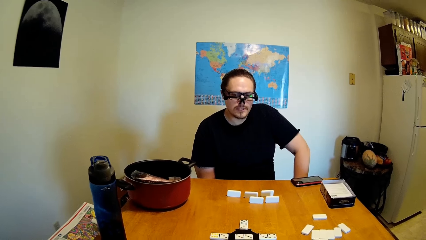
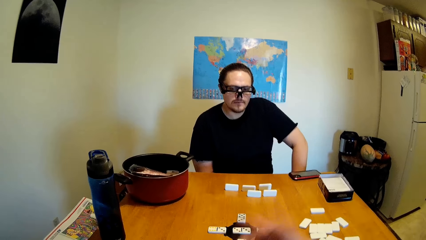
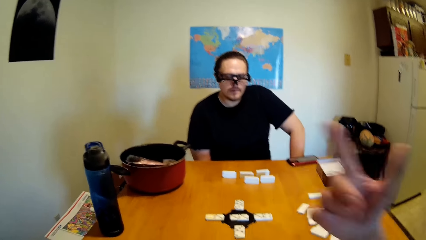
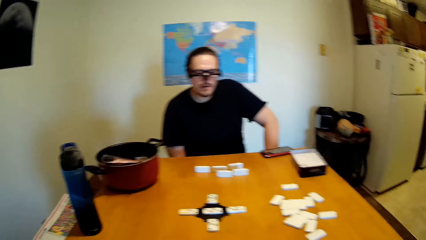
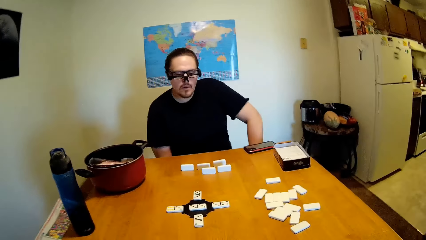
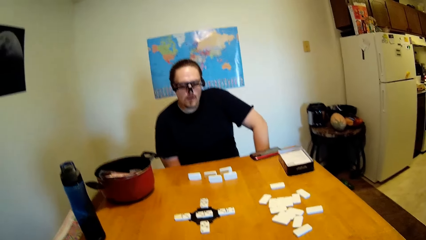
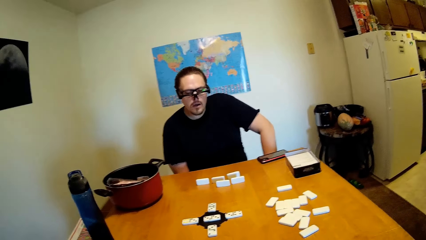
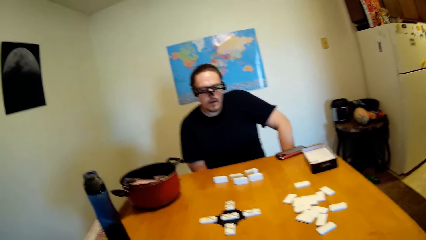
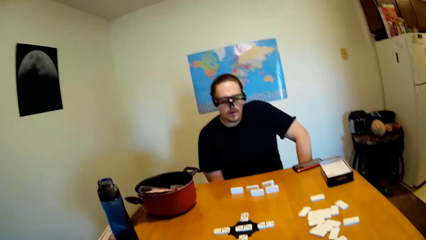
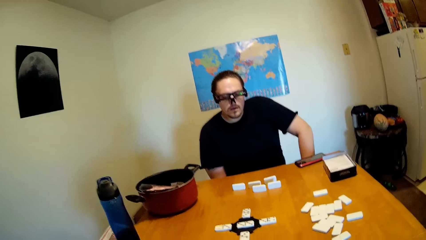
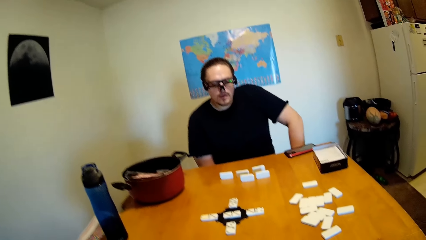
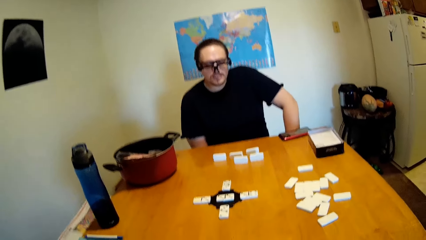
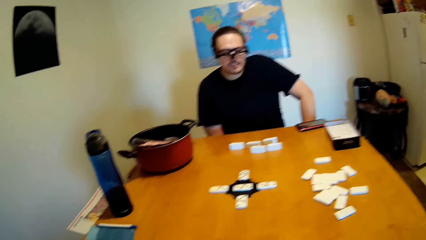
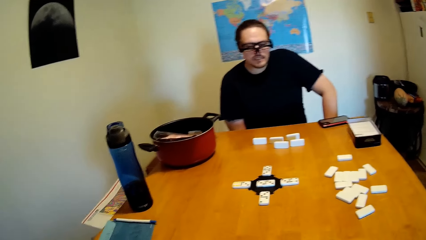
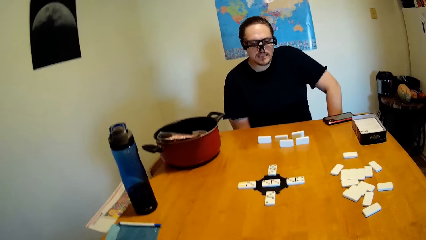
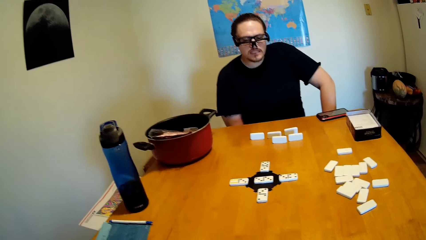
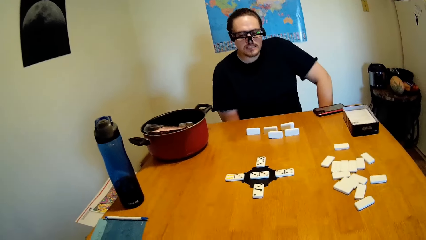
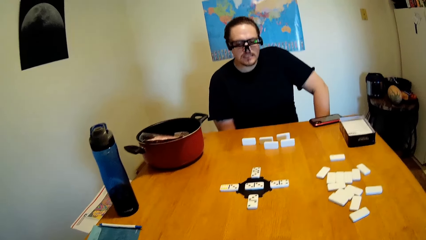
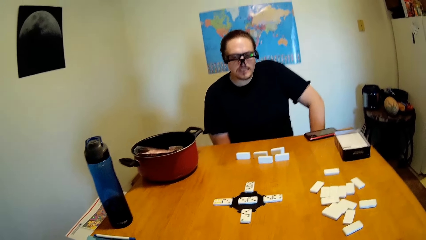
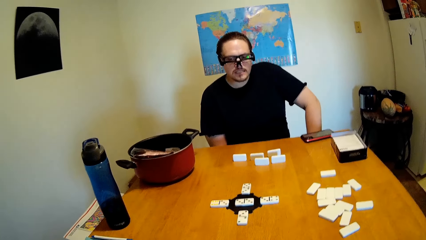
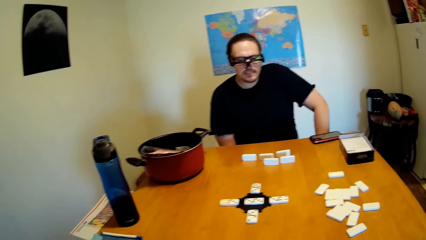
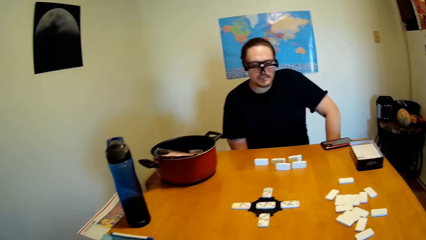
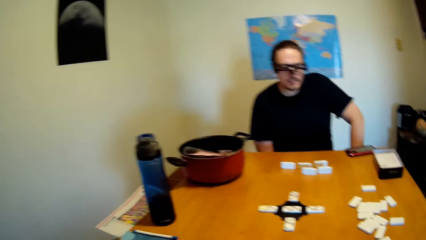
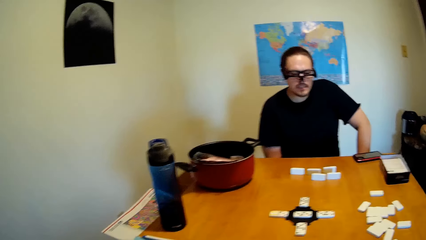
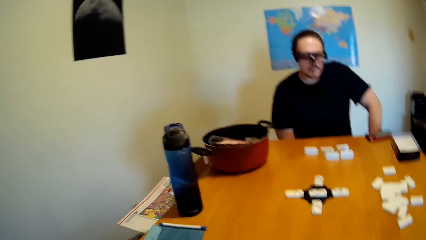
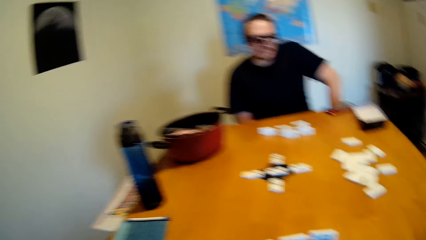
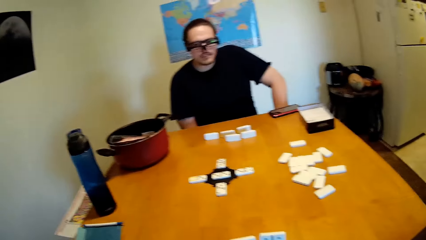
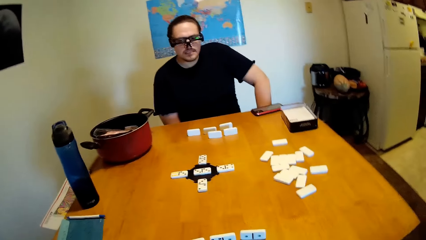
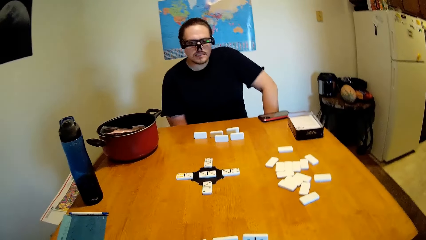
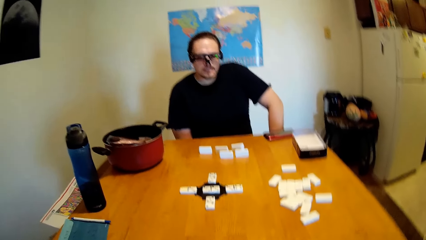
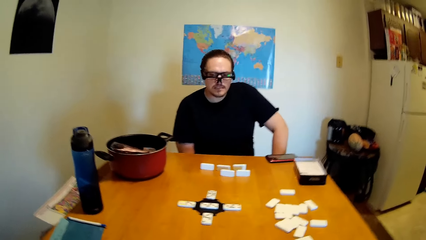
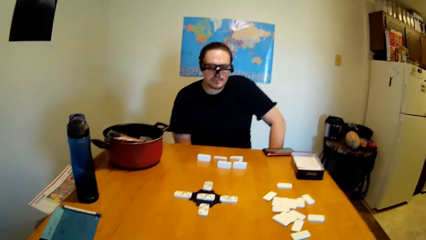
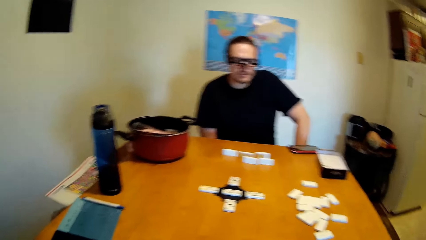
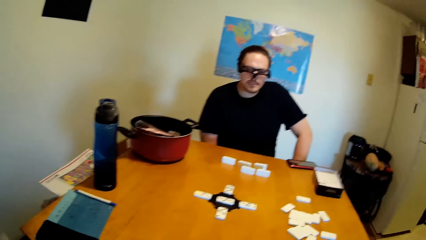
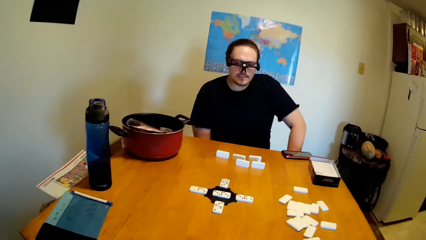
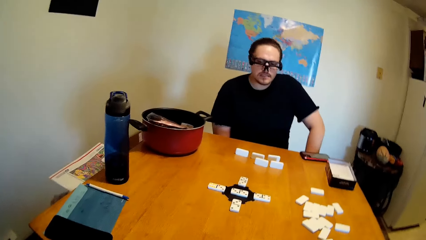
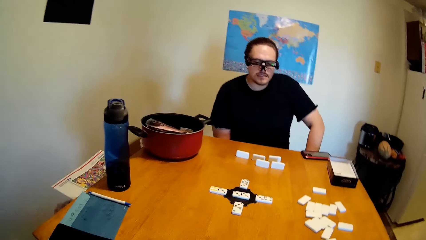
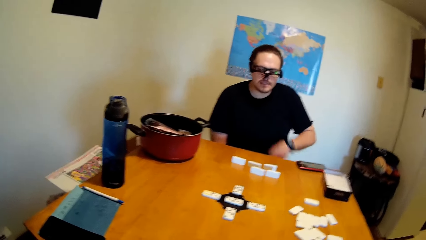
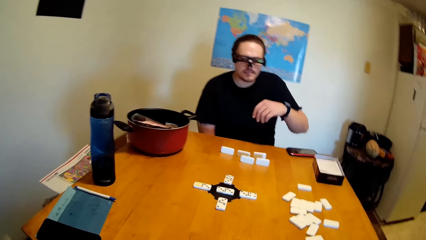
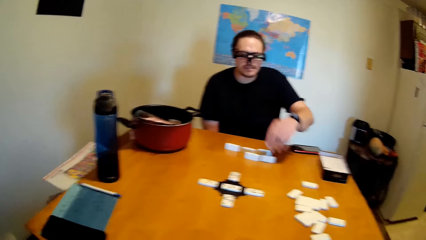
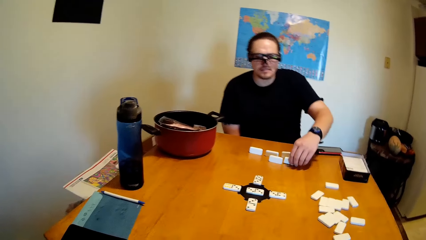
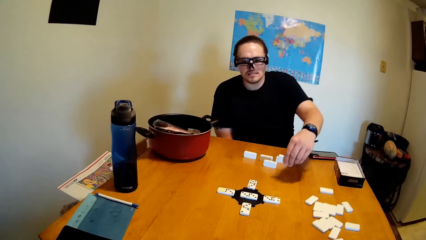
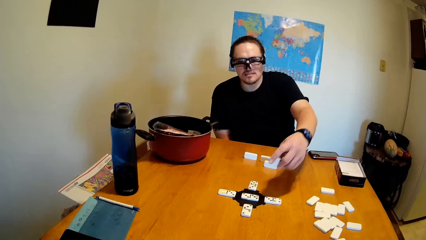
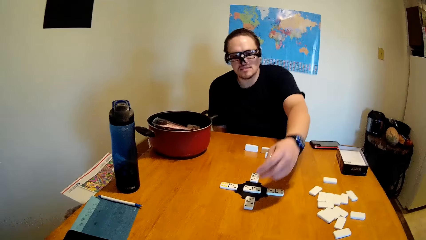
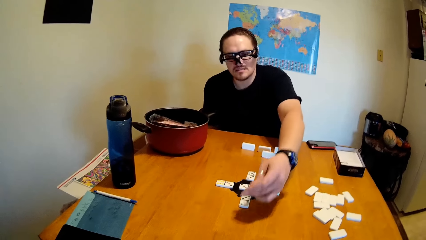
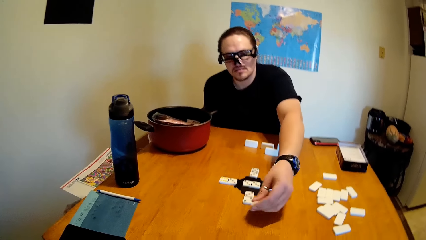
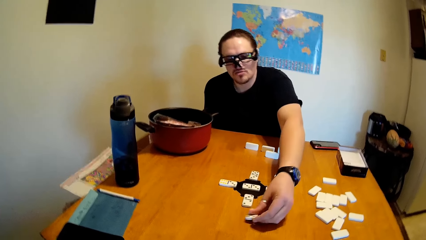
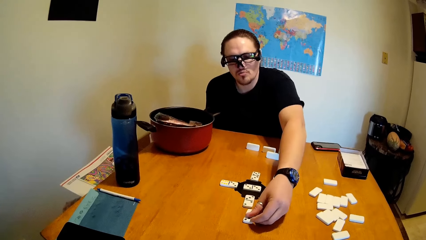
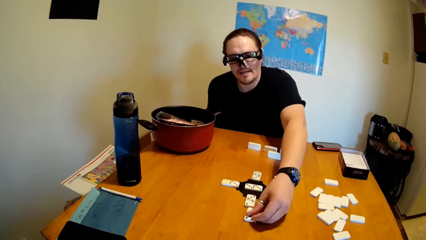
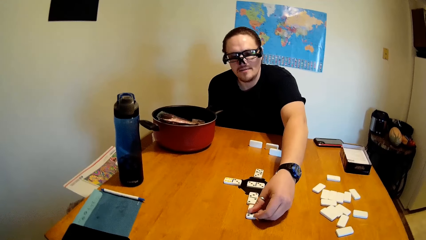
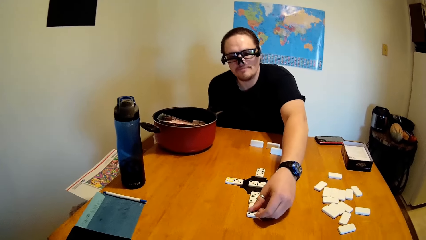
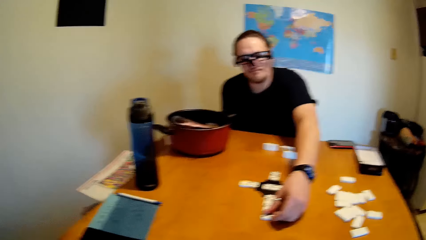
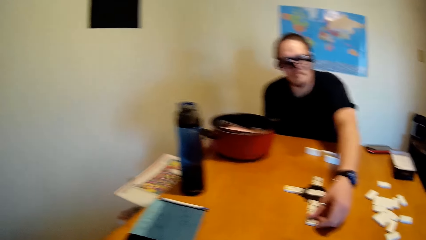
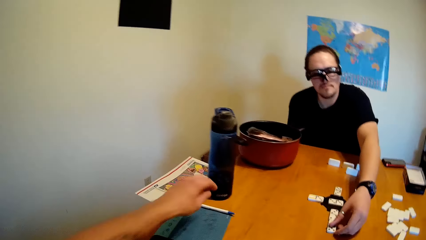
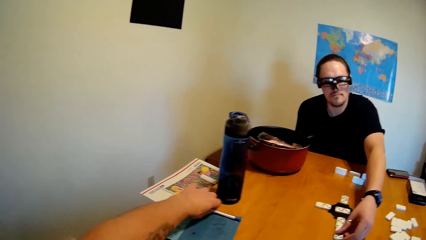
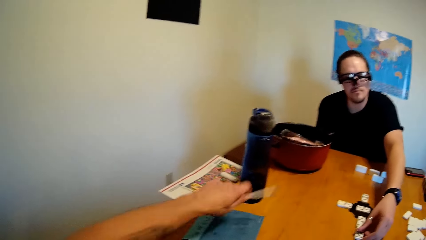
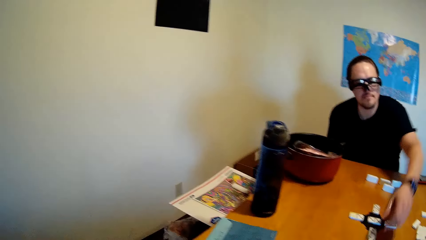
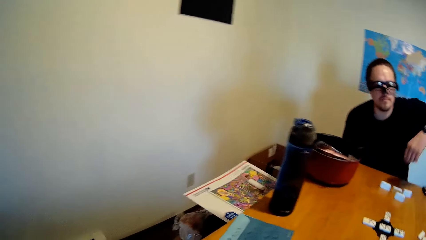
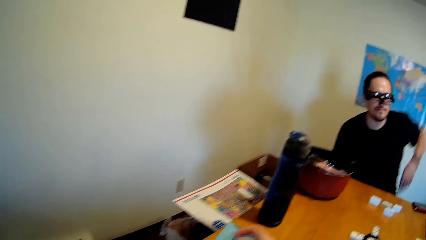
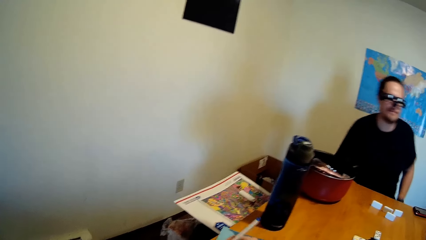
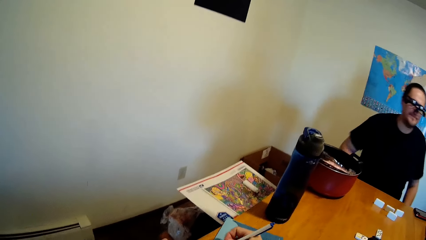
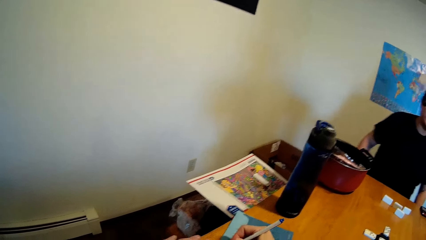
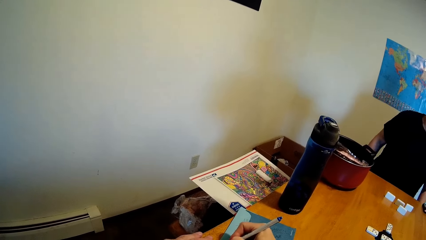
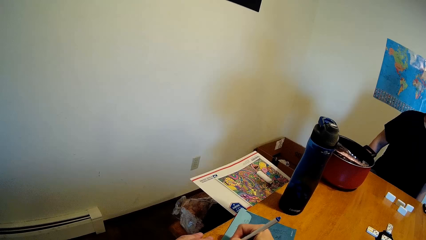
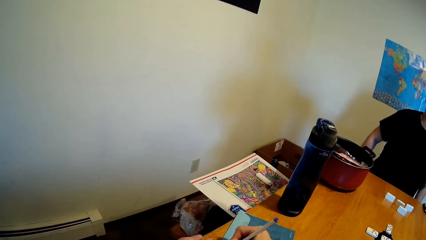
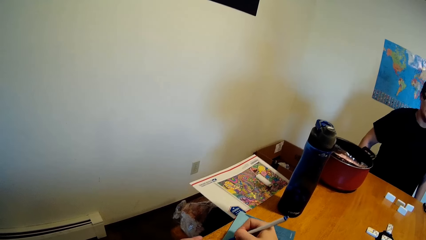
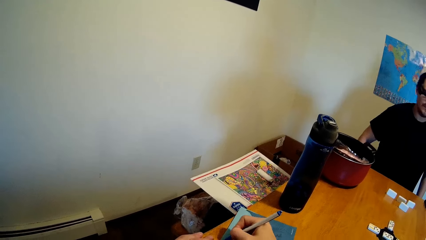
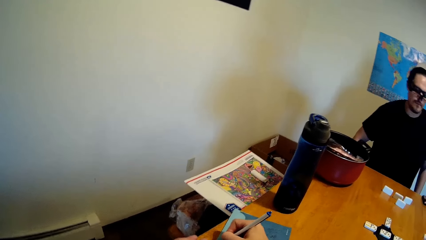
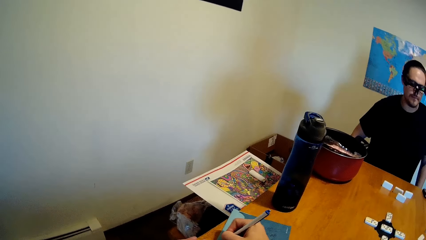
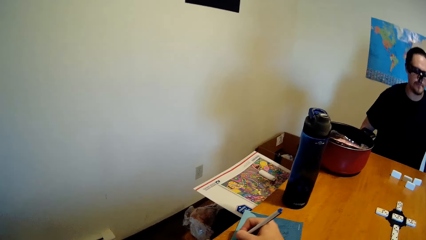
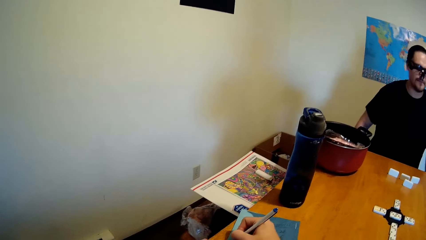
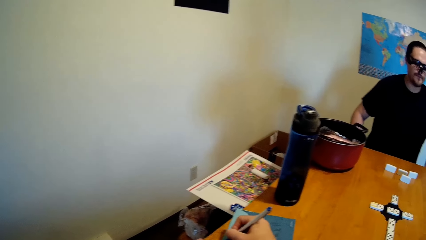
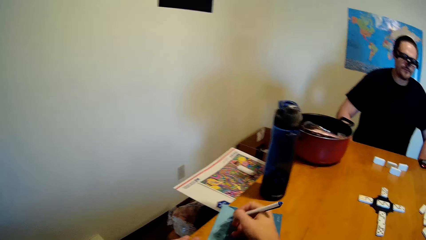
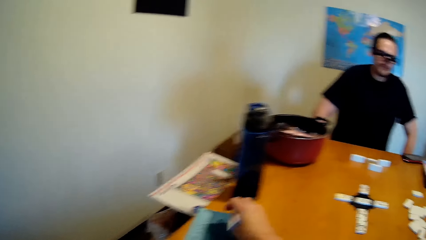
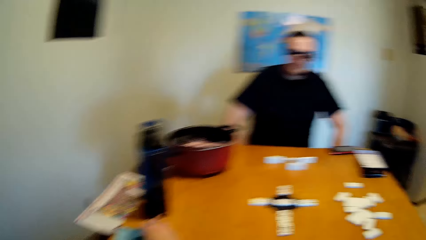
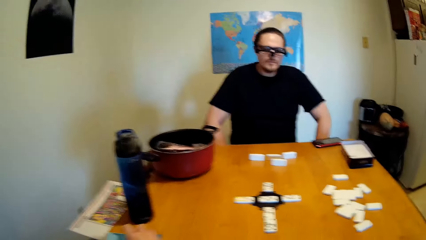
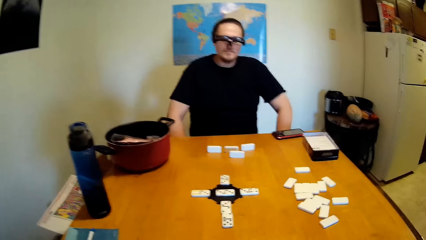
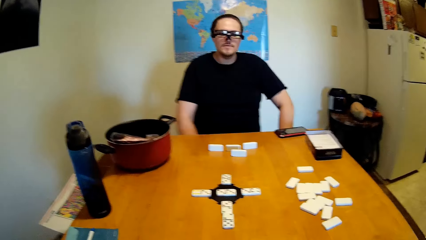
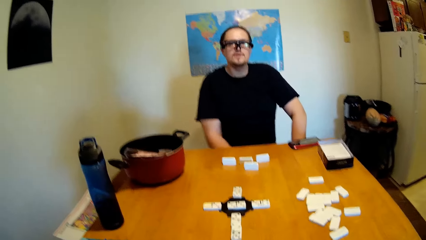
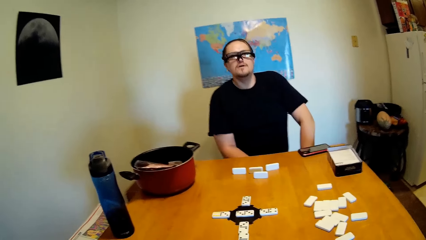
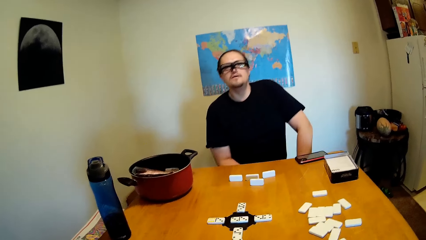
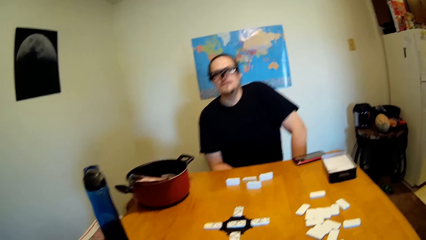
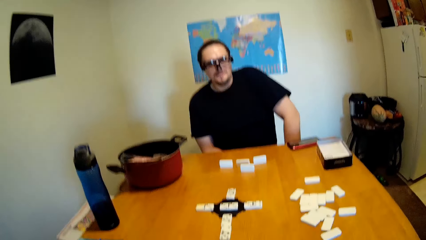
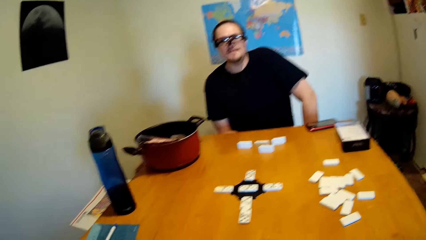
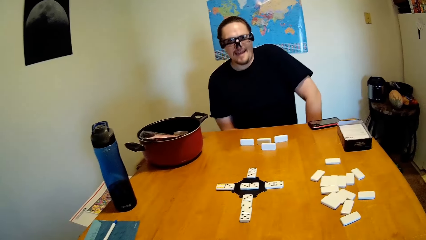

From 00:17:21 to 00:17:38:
The camera wearer gestures with his hand. A man holds the domino, moves a dice, and puts down the domino. The camera wearer picks up the pen. He moves the pen. He writes on the paper.
